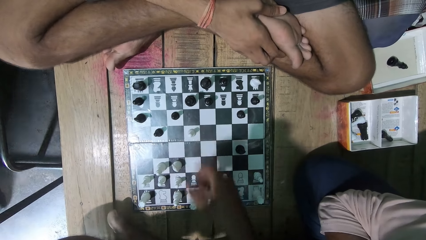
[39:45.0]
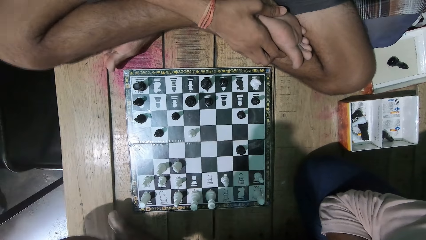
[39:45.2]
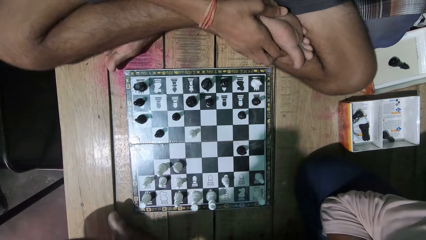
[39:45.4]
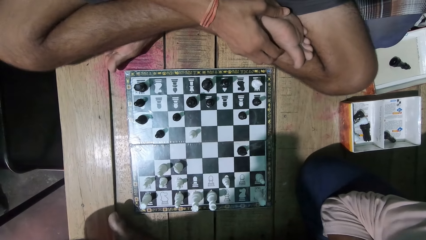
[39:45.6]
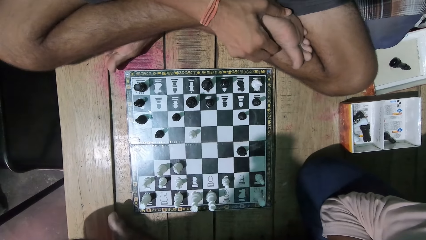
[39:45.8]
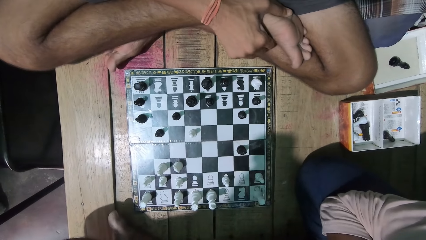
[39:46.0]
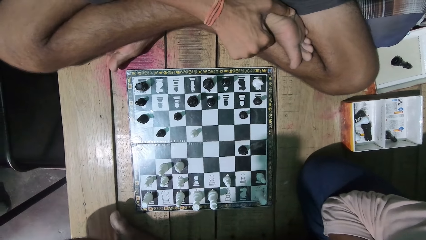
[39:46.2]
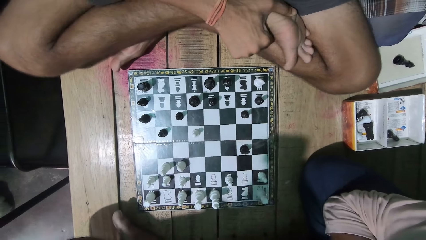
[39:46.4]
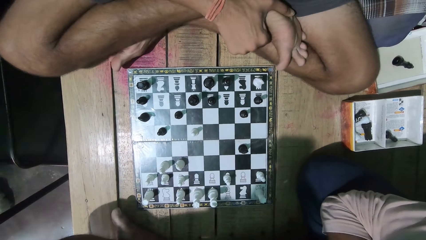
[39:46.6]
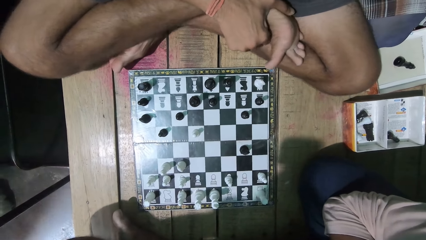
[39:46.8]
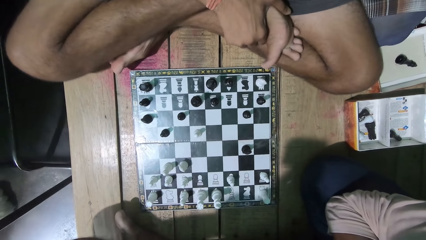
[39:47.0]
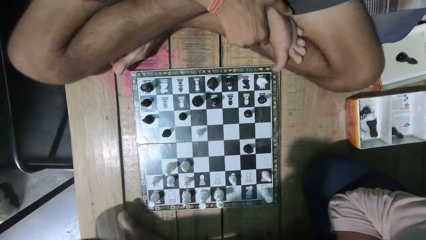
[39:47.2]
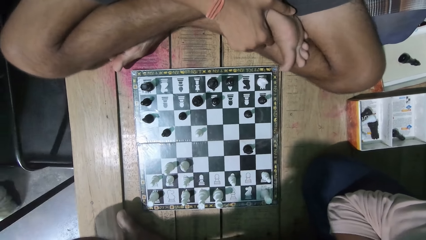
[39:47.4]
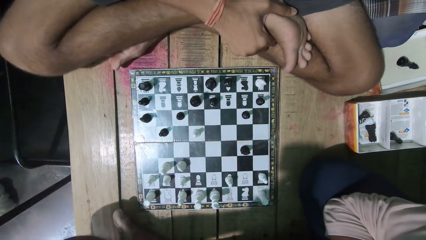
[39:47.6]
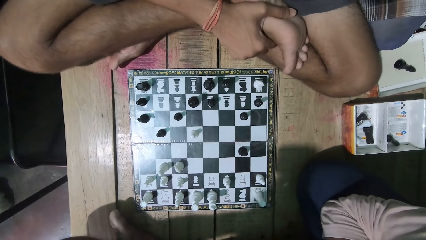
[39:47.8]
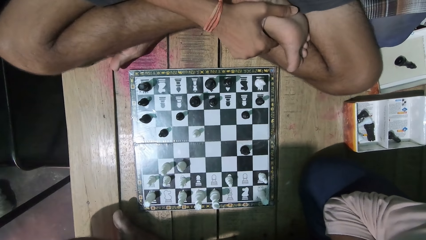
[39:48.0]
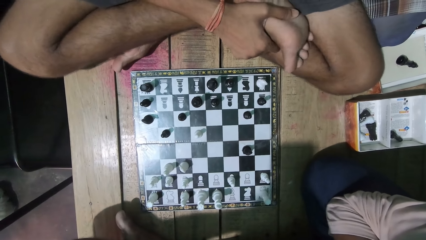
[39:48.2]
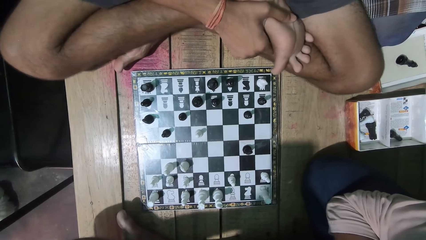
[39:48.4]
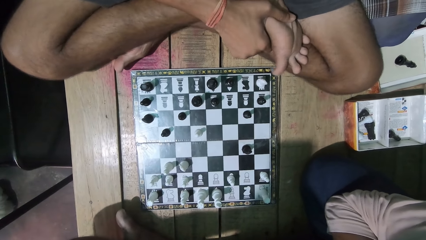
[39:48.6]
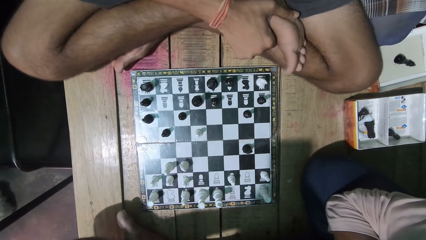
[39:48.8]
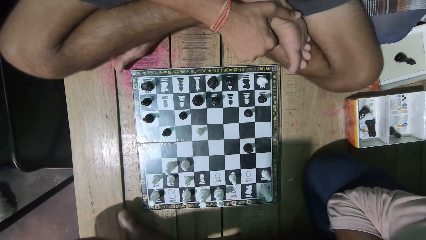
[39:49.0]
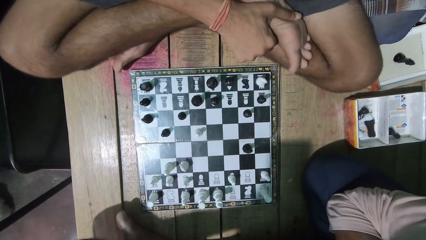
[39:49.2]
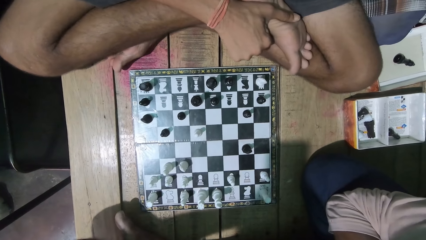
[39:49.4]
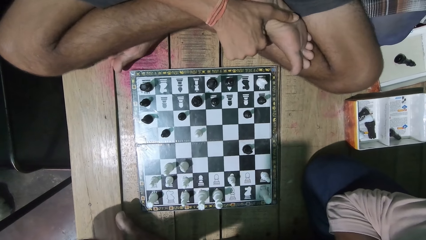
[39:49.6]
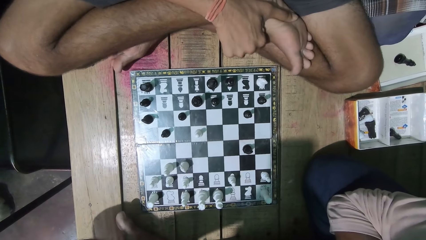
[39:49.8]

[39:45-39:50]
The camera wearer moves a chess piece.

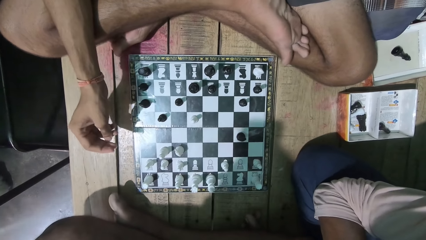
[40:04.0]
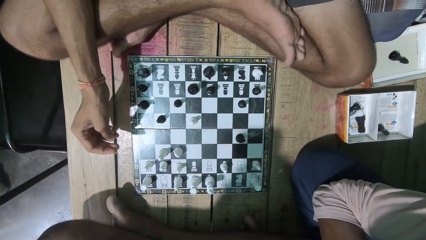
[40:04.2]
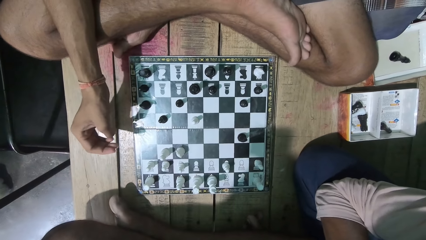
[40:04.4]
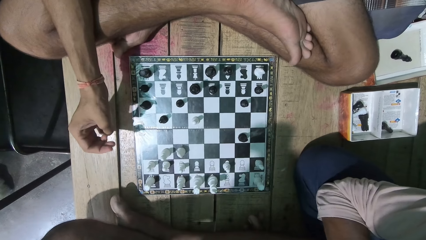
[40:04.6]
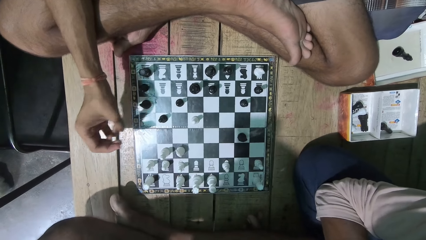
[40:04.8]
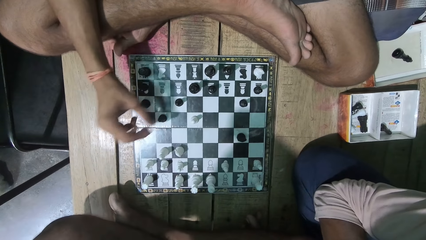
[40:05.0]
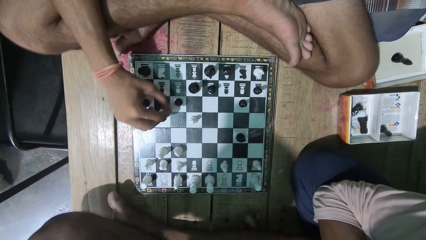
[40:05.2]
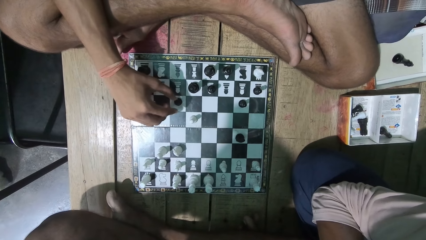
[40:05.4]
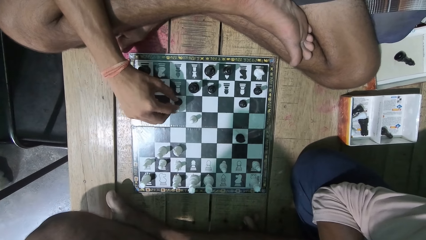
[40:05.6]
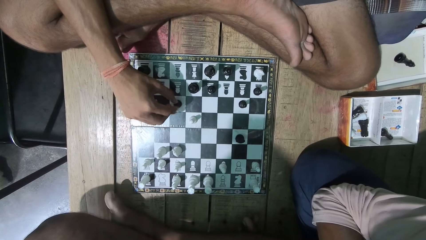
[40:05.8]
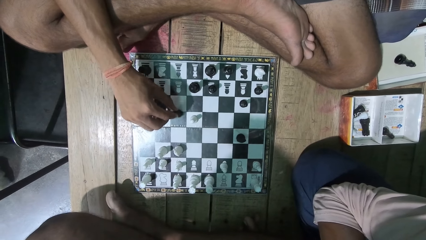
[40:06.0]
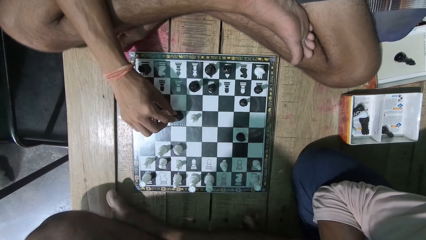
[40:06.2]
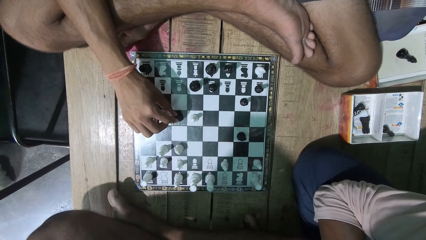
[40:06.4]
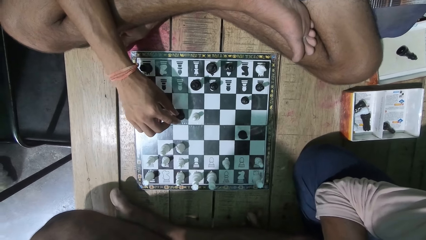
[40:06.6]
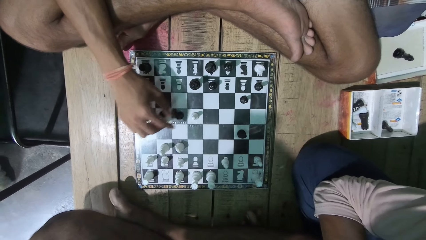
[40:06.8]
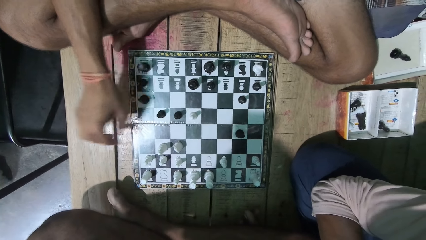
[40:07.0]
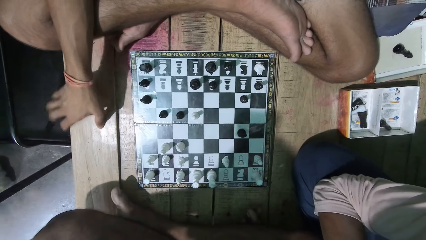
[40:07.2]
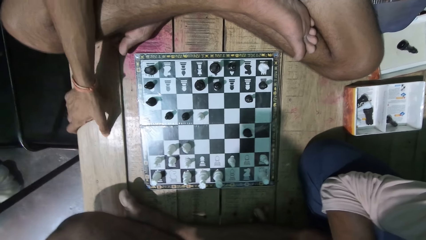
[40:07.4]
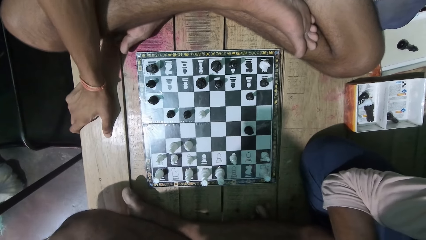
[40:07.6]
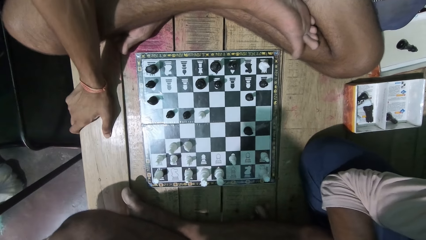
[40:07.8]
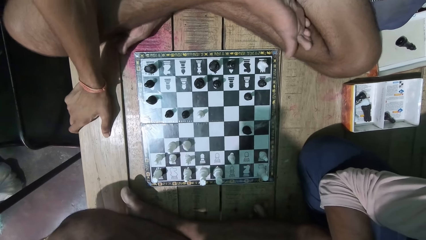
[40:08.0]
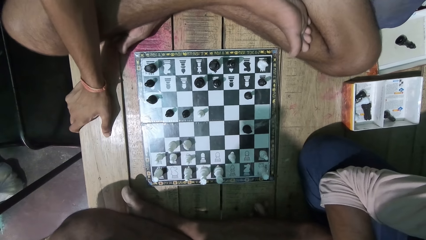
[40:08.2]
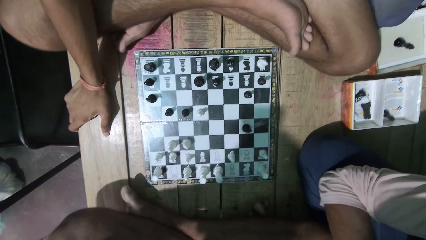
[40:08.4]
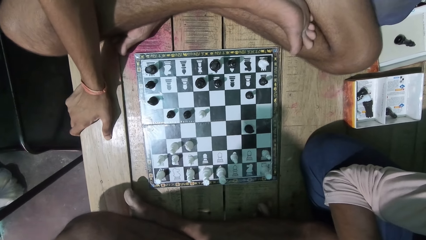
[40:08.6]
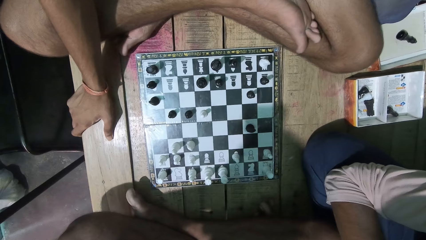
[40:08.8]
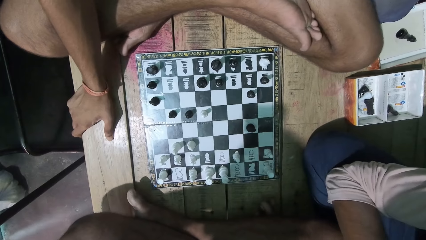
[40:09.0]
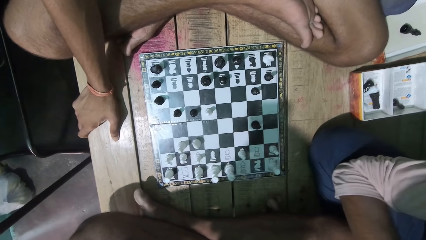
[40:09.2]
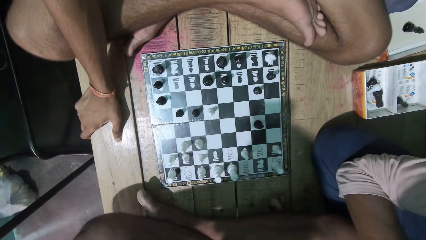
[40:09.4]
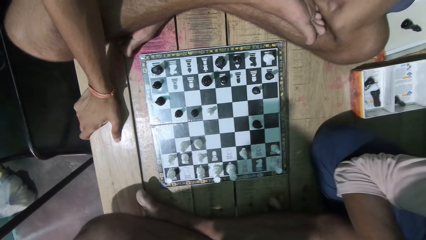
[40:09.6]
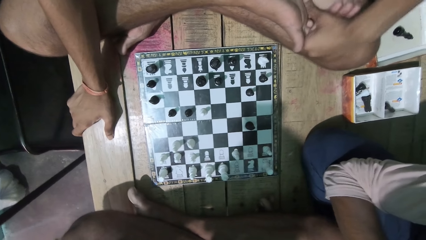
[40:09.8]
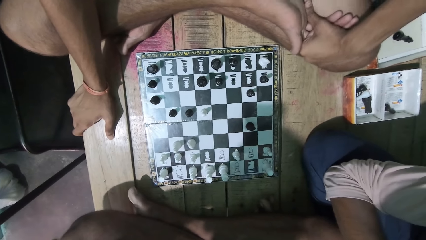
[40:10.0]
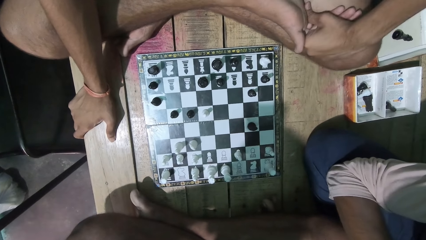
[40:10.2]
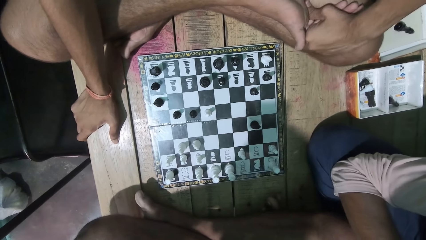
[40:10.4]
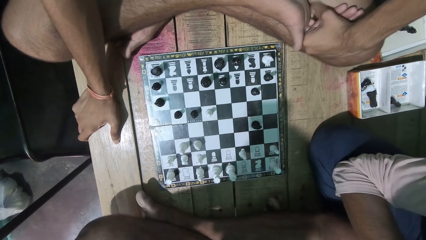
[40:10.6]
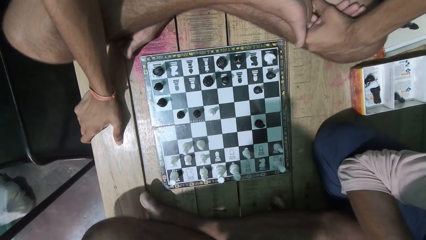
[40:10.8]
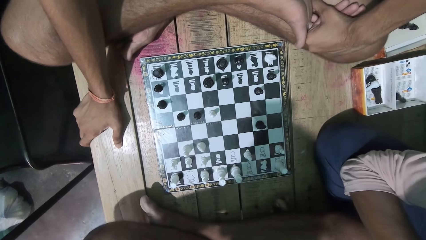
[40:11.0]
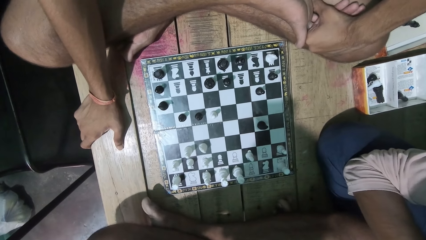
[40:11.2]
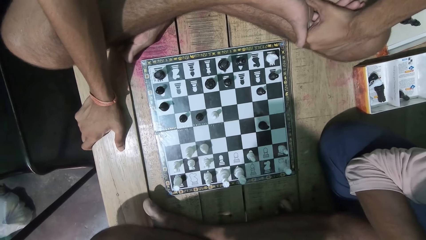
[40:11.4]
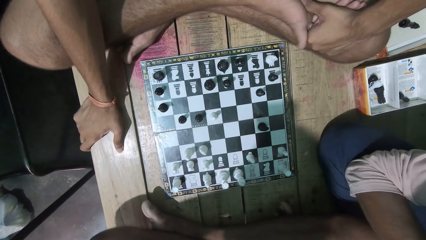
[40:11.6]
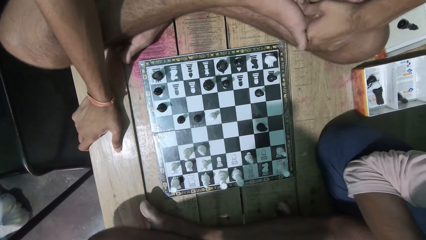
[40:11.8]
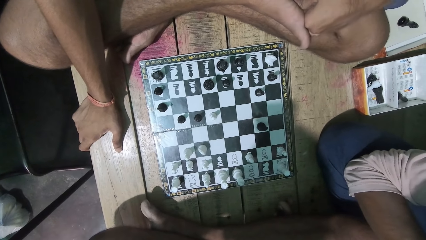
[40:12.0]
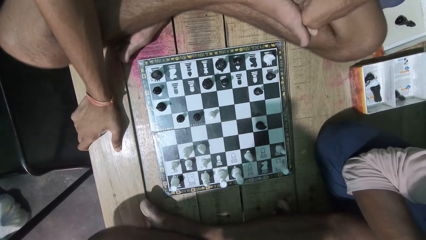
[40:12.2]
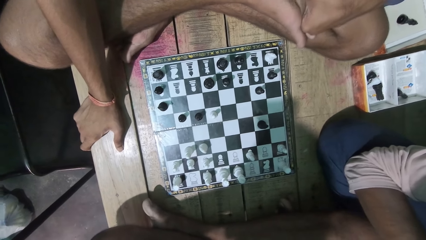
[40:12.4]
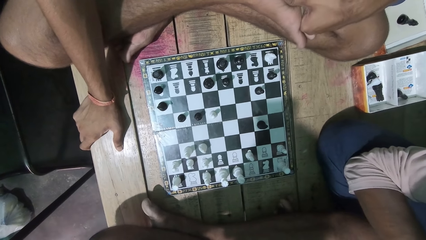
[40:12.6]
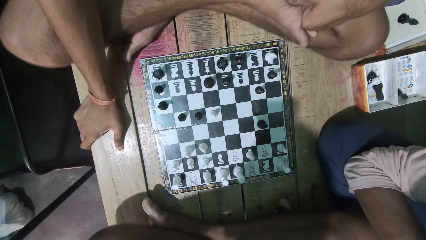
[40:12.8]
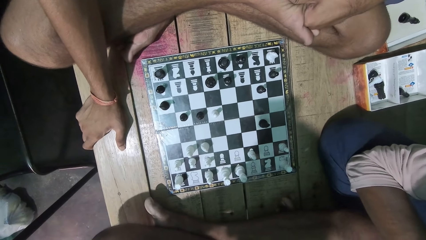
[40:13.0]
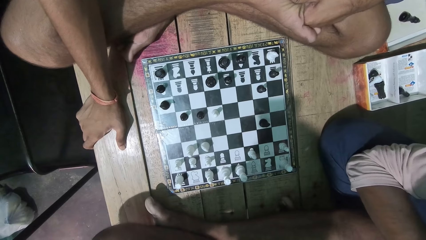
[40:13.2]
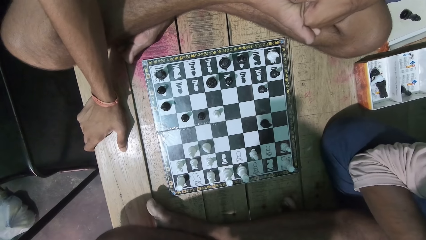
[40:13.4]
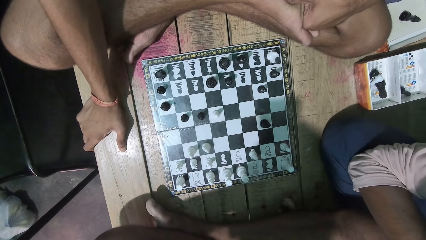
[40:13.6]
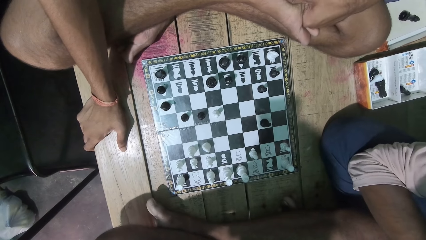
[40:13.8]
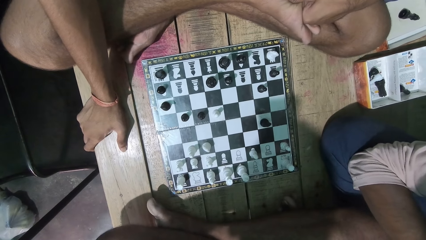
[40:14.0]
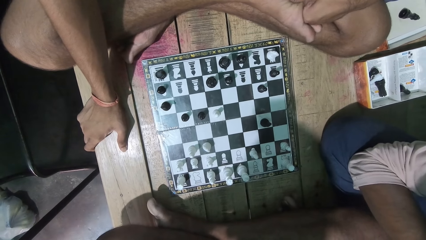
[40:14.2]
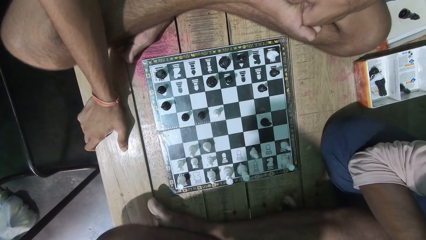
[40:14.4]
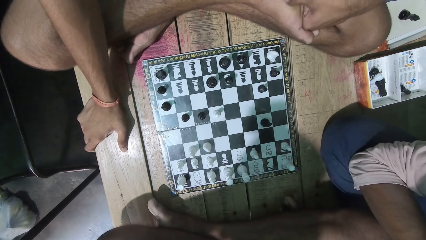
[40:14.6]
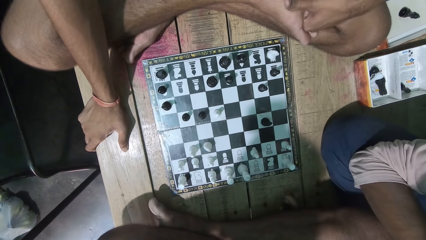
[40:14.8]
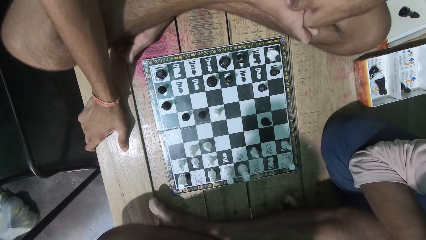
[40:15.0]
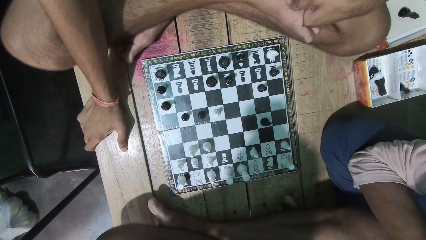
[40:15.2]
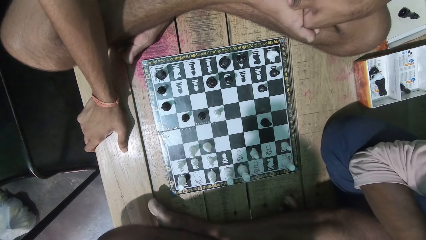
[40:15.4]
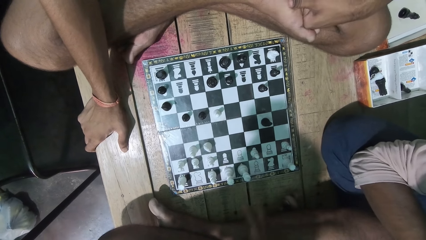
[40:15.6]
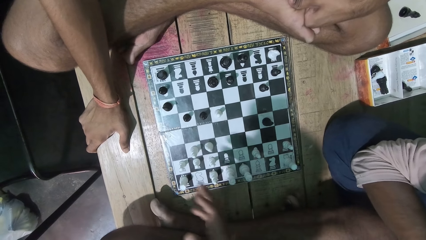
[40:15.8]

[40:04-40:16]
The camera wearer moves the chess piece. A man moves a chess piece. The camera wearer looks at the chess game with the man.
